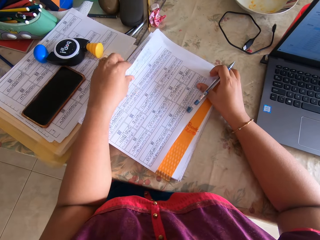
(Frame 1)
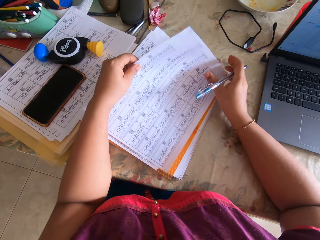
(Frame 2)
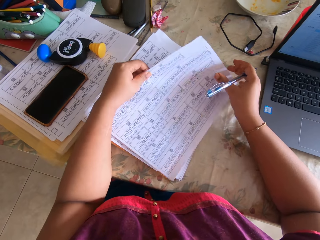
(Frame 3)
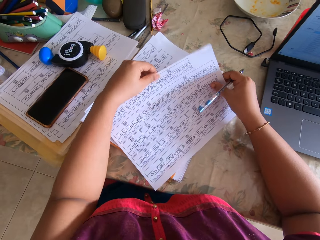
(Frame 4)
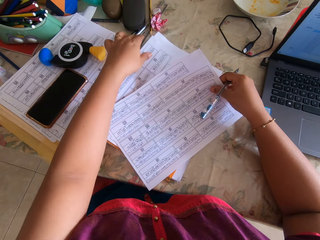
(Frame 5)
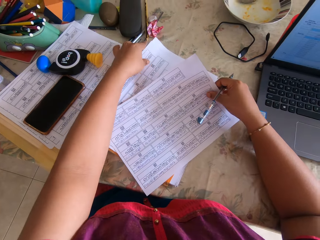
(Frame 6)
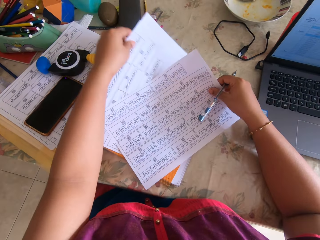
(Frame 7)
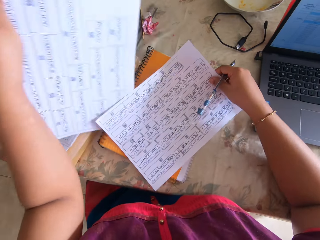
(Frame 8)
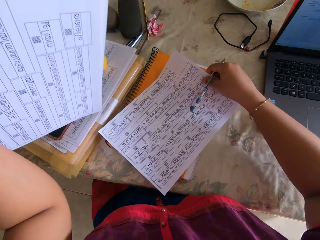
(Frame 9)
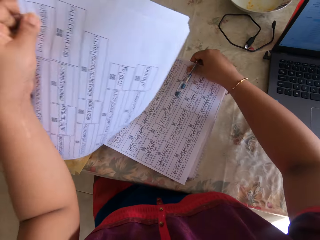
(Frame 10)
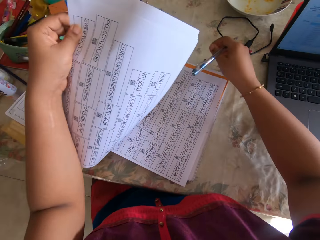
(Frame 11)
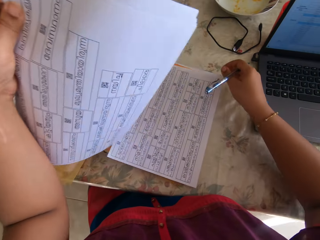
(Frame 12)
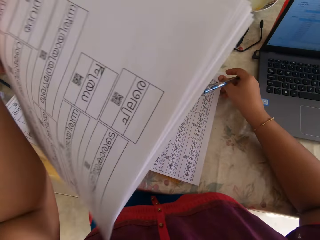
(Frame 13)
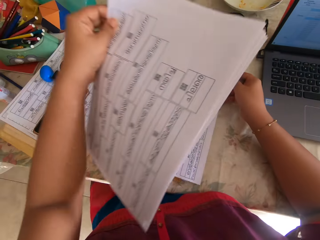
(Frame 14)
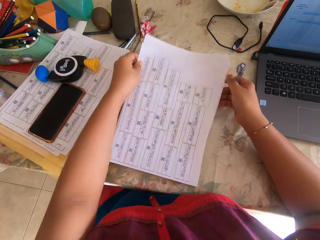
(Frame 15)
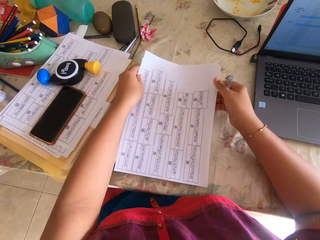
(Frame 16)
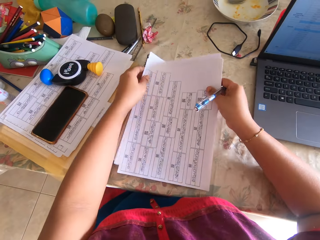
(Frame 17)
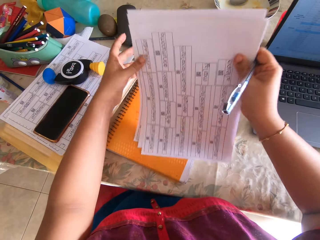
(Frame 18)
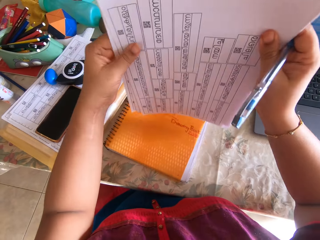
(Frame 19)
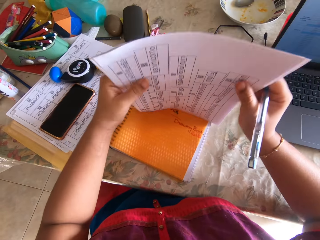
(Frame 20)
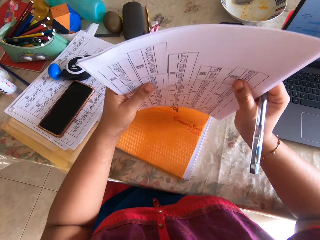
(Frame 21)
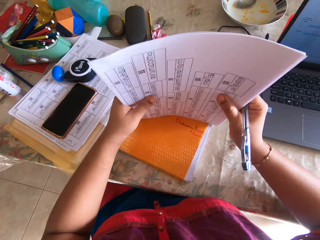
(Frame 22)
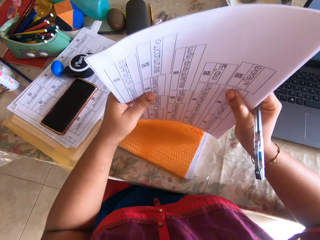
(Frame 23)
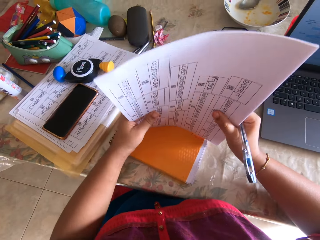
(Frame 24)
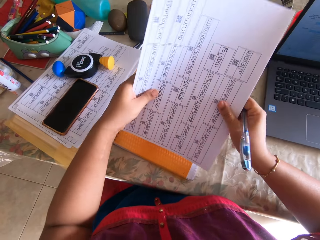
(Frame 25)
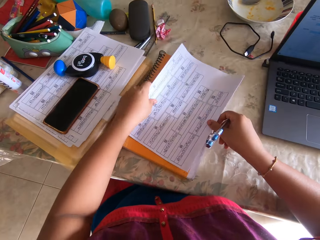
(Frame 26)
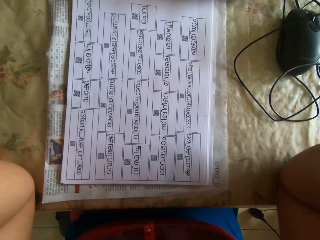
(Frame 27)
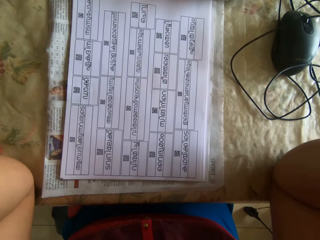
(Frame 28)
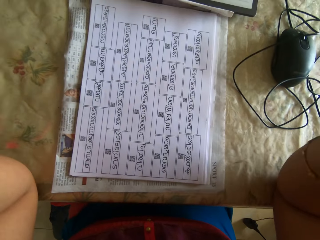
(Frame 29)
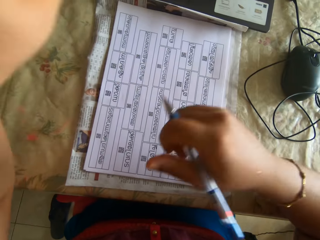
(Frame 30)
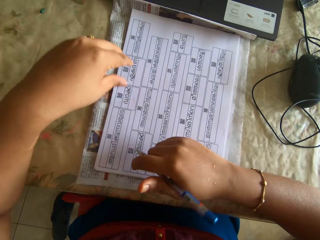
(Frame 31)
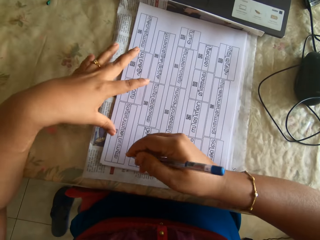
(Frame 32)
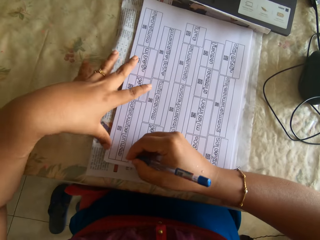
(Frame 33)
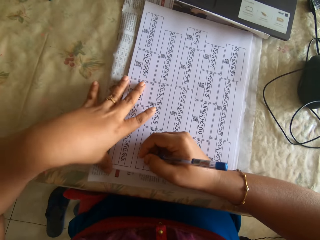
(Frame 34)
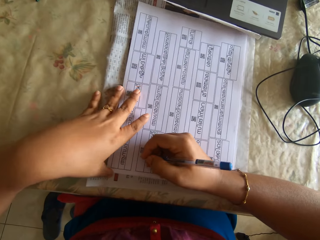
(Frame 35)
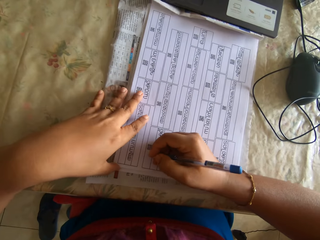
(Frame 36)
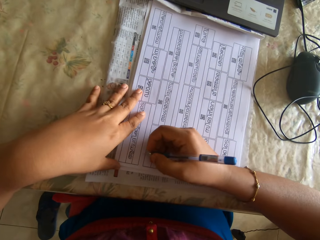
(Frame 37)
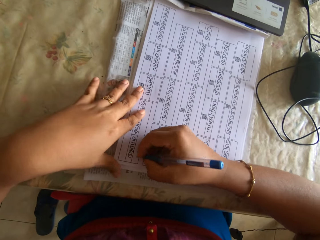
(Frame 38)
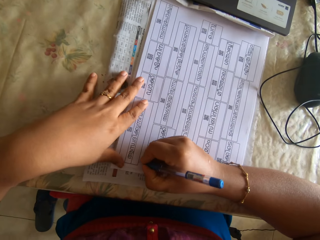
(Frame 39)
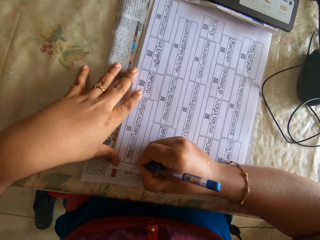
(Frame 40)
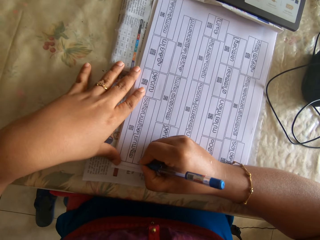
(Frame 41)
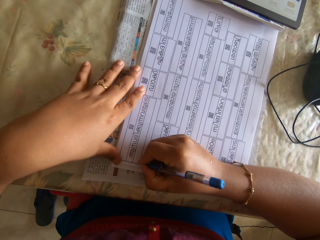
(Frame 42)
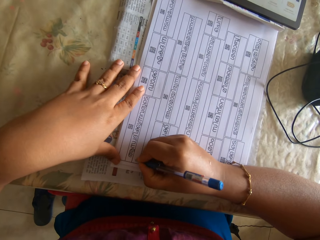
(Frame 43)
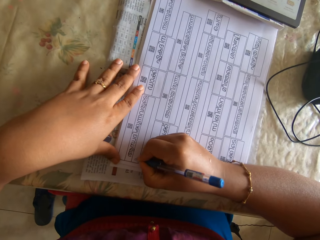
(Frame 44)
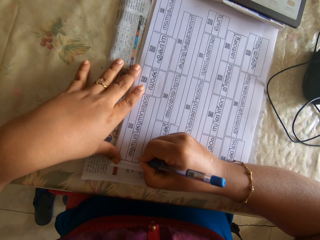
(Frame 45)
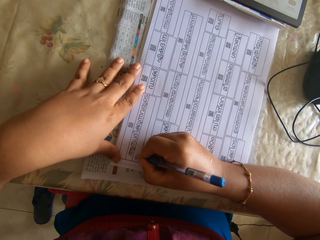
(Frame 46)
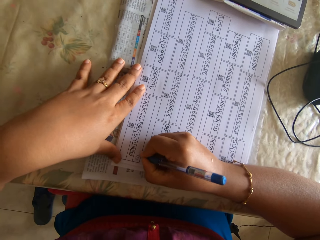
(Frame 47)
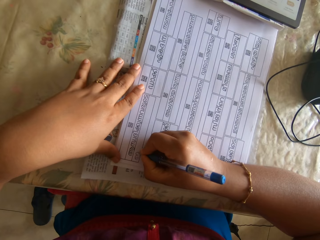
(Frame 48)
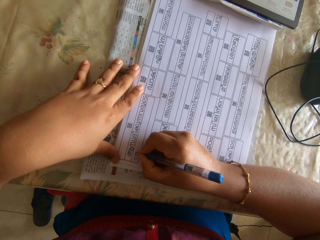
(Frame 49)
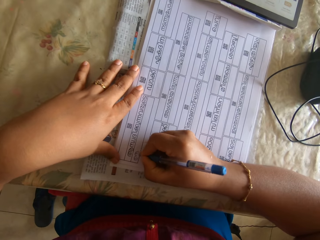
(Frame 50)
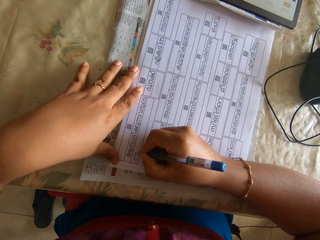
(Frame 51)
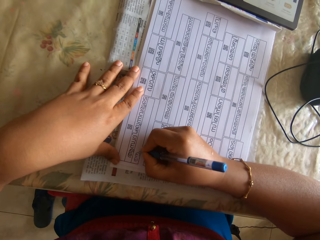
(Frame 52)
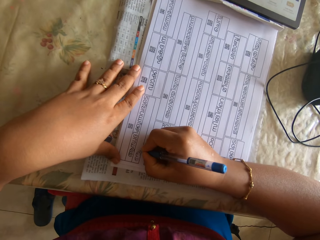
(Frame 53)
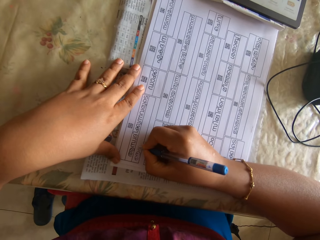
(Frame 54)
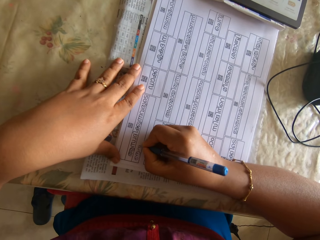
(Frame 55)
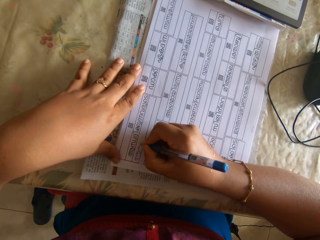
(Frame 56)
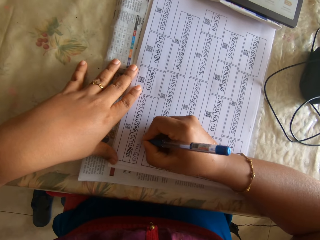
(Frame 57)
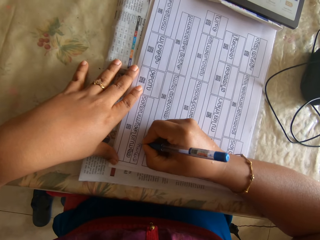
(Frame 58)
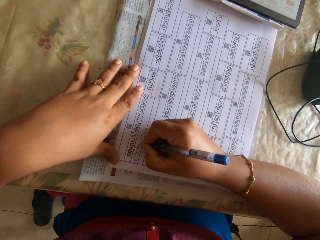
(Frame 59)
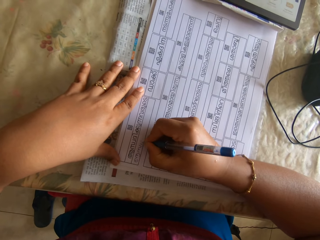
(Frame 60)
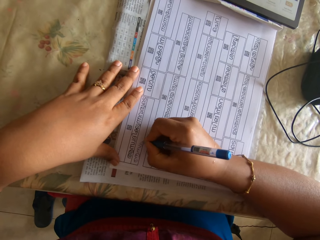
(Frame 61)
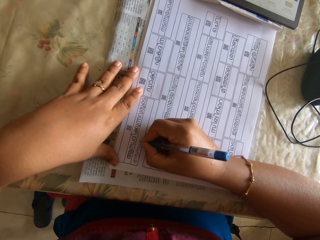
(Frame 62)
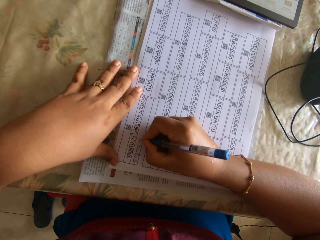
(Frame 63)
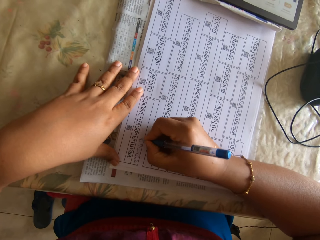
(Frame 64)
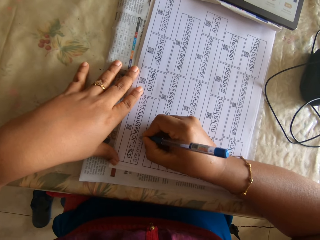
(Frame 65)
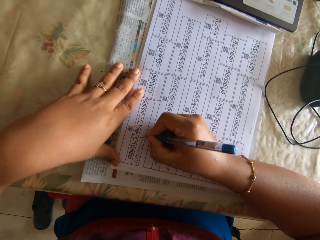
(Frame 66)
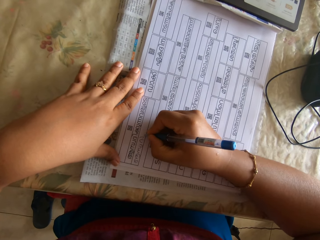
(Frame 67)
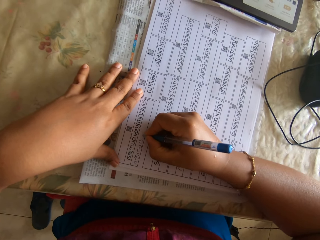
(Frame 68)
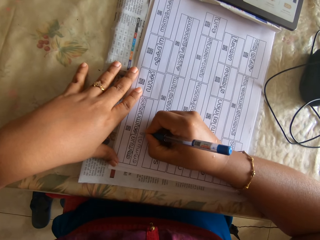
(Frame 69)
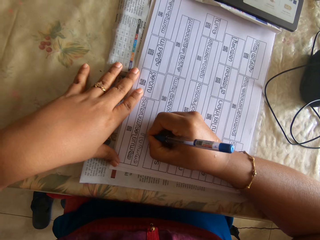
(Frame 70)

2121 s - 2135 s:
The camera wearer picks up the paper sheet from the pack of paper sheets with her right hand. She swipes the papers. She places the paper sheet on a notebook with her right hand. She lifts the paper sheet with her left hand. She places the pack of paper sheets on the paper sheet with her hands. She arranges the pack of paper sheets with her hands. She hits the papers on a book. She places the pack of paper sheets on the notebook with her hands. She lifts her hands. She writes on a paper sheet with the pen in her right hand.

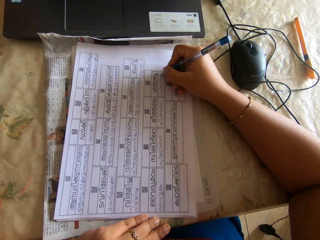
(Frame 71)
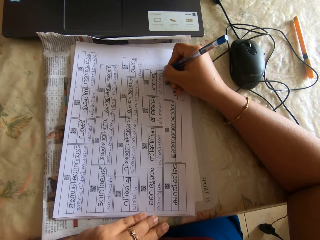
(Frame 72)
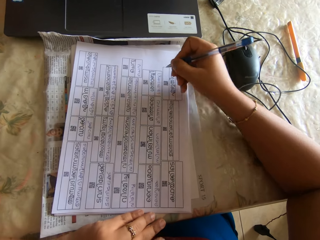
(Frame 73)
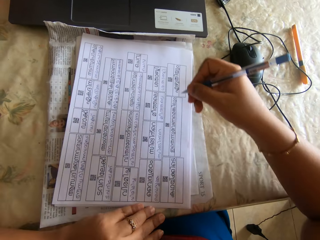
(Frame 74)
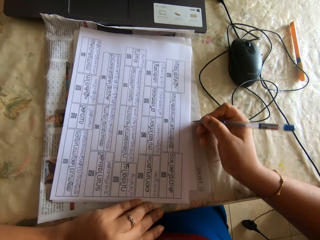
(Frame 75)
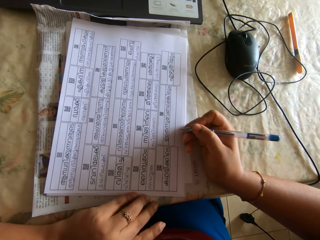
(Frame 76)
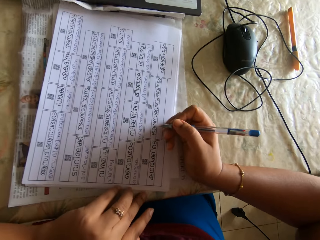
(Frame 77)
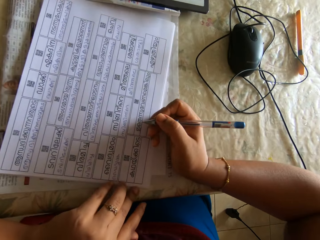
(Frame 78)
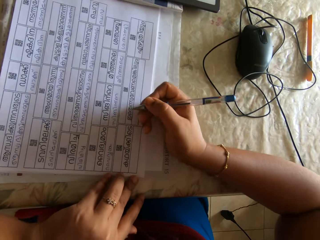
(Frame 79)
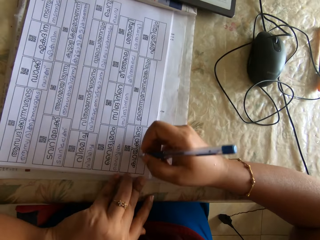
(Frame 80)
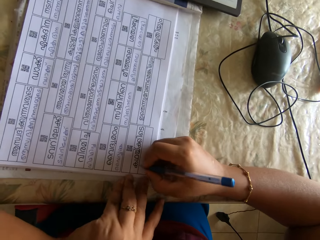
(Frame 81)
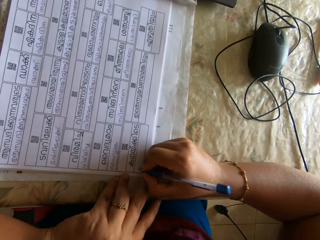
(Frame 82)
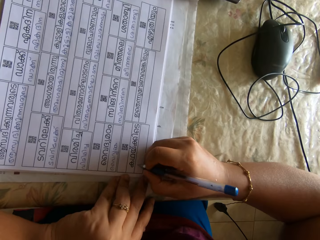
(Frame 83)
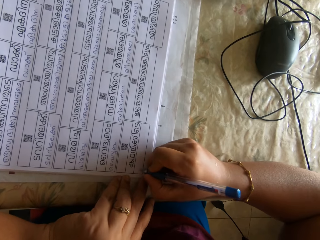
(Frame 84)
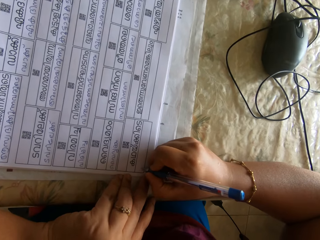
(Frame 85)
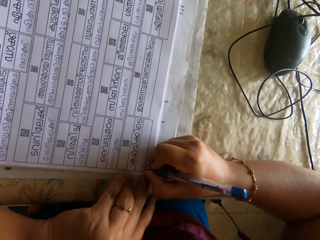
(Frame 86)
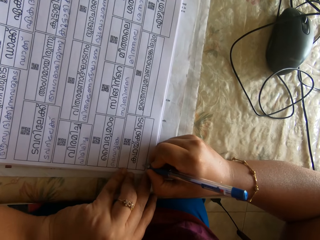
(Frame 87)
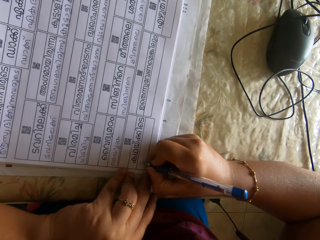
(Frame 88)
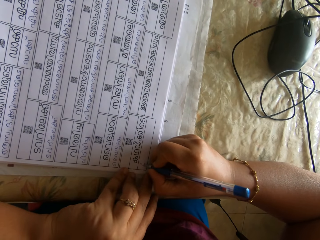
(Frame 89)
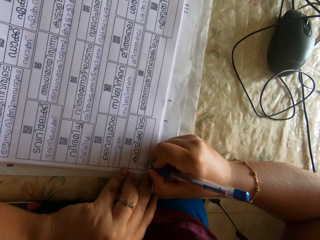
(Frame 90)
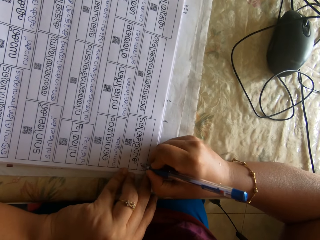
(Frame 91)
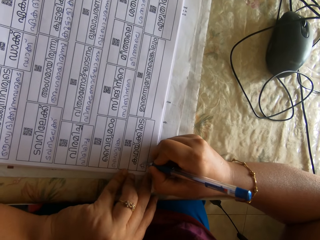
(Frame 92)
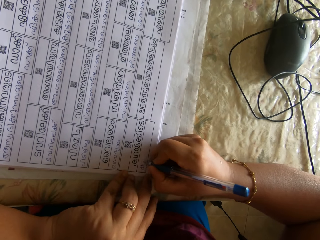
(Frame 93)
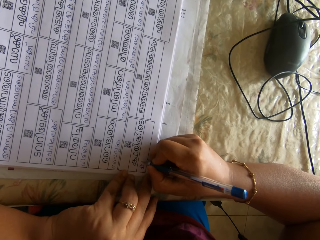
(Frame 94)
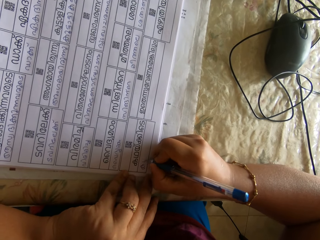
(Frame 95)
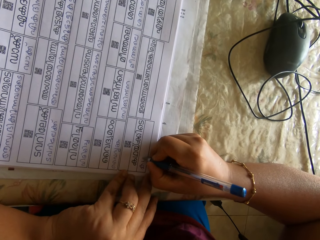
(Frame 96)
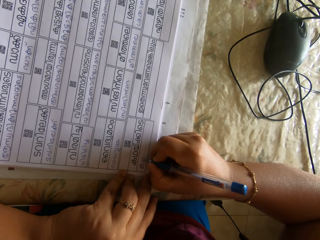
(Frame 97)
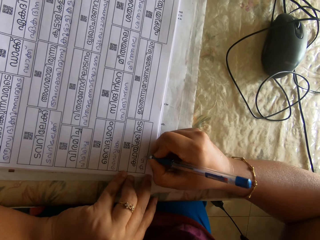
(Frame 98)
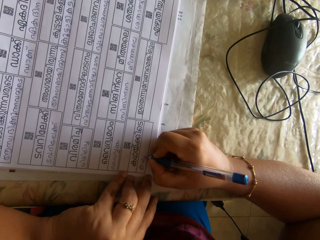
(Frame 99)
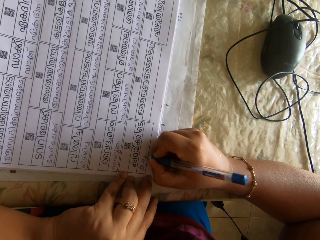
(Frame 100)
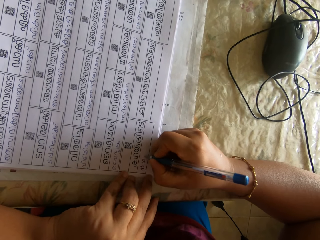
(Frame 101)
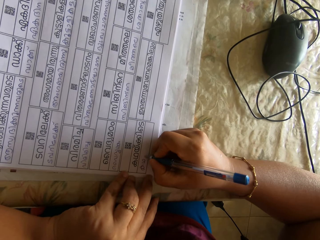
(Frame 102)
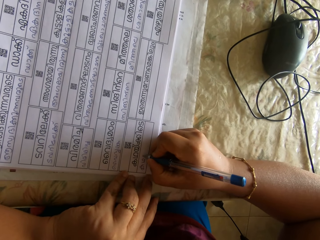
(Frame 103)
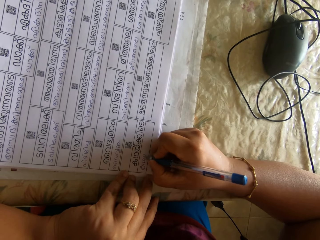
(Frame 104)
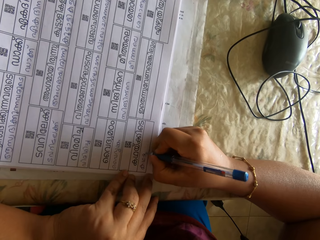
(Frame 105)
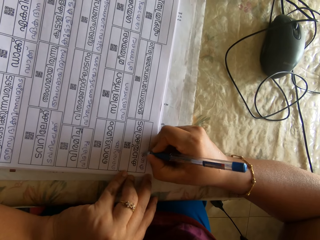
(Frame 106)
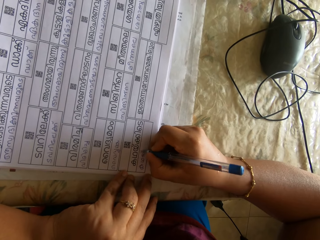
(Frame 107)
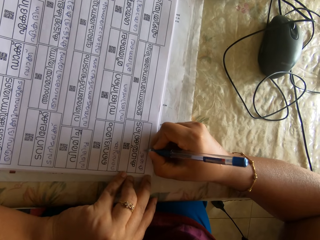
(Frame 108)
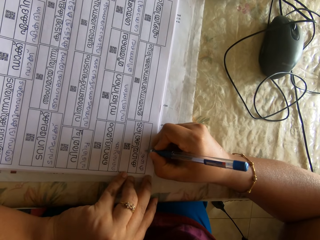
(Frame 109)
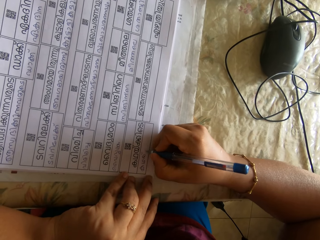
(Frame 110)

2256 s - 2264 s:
The camera wearer pushes the papers on the table. They write on the paper.
